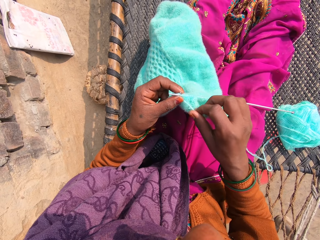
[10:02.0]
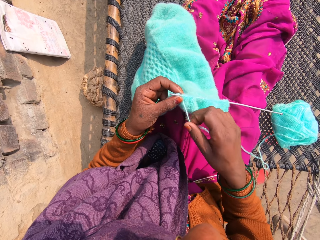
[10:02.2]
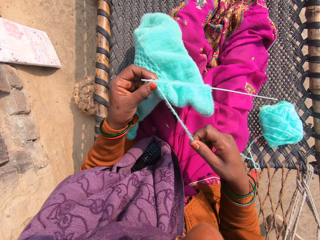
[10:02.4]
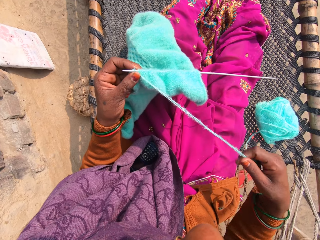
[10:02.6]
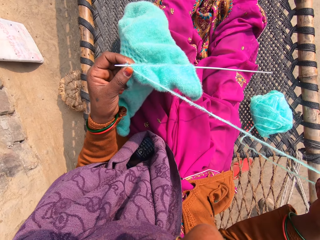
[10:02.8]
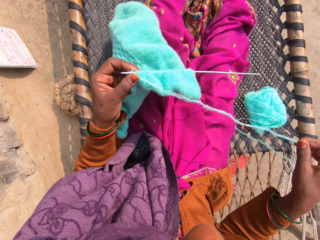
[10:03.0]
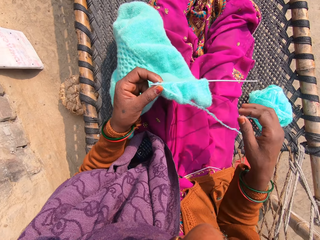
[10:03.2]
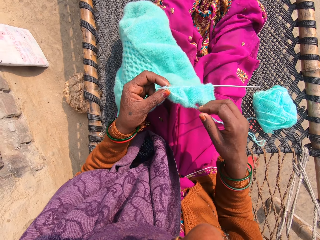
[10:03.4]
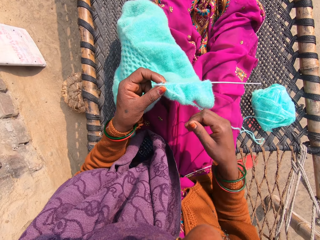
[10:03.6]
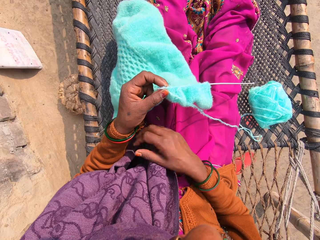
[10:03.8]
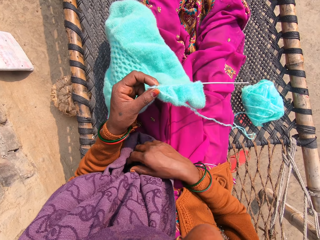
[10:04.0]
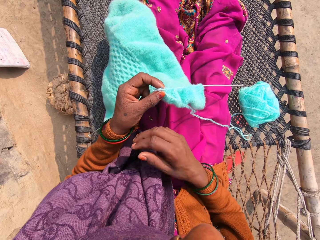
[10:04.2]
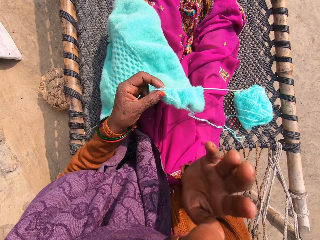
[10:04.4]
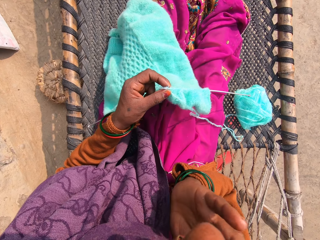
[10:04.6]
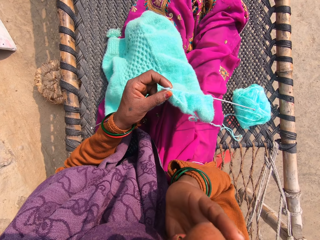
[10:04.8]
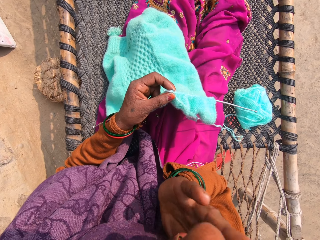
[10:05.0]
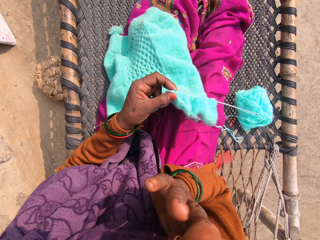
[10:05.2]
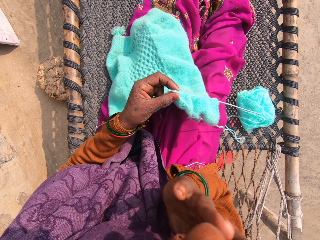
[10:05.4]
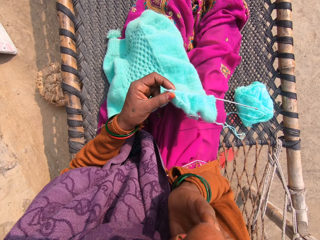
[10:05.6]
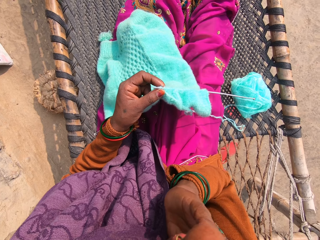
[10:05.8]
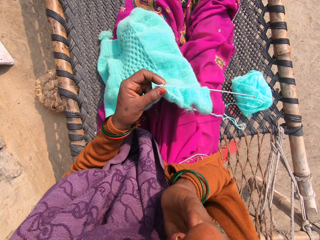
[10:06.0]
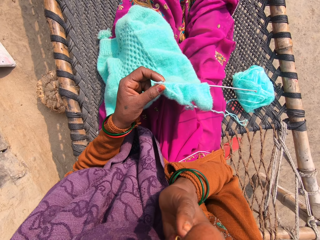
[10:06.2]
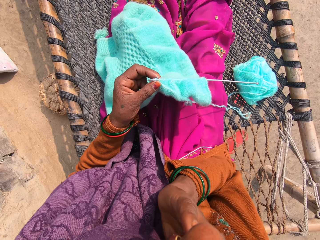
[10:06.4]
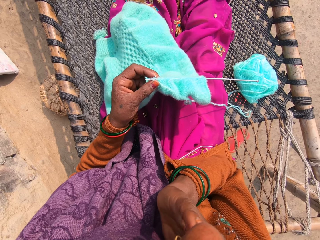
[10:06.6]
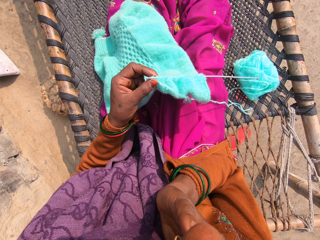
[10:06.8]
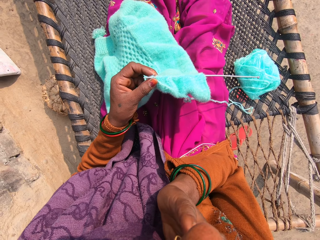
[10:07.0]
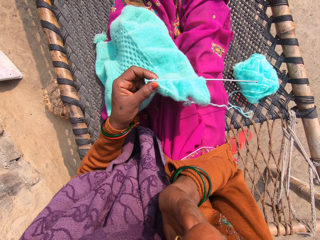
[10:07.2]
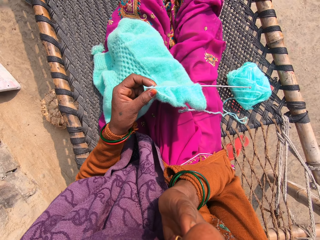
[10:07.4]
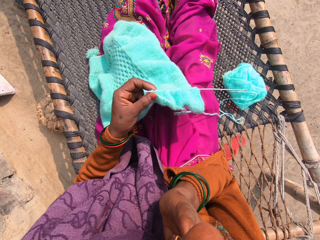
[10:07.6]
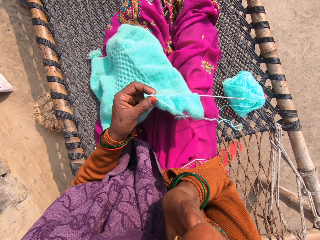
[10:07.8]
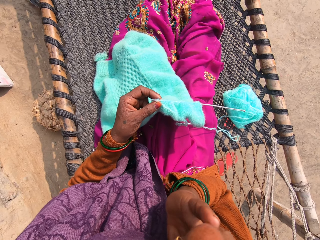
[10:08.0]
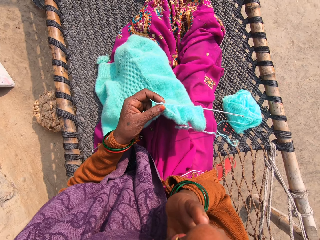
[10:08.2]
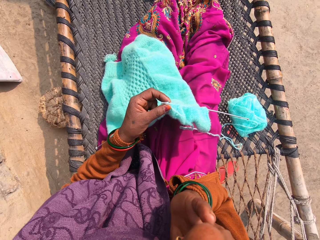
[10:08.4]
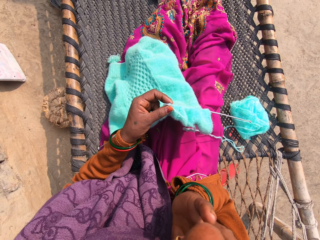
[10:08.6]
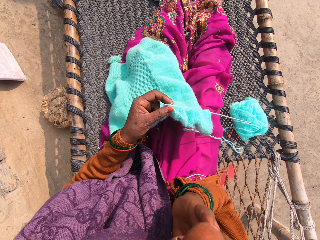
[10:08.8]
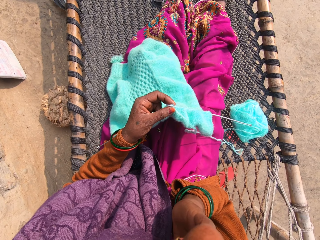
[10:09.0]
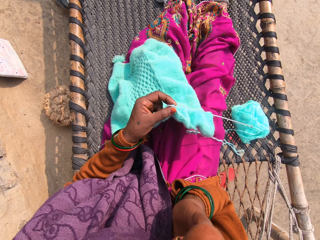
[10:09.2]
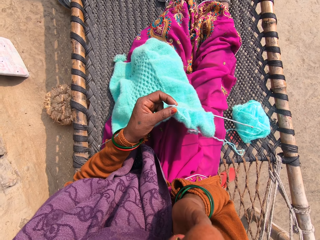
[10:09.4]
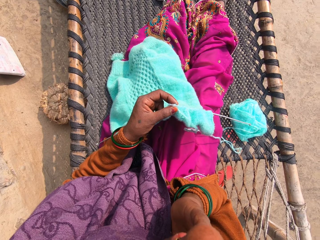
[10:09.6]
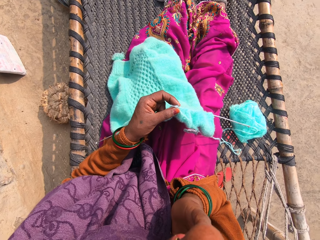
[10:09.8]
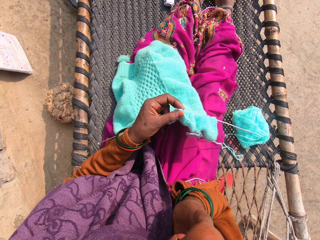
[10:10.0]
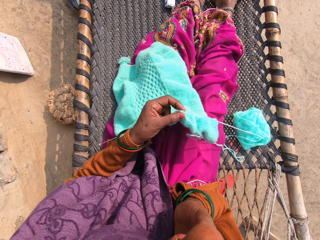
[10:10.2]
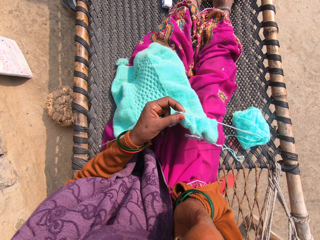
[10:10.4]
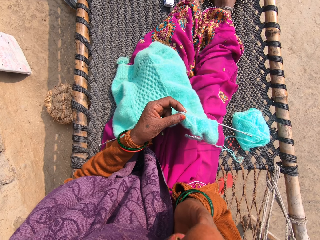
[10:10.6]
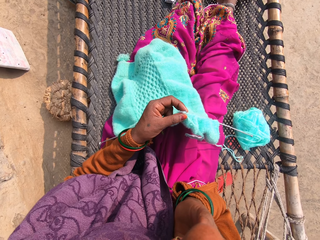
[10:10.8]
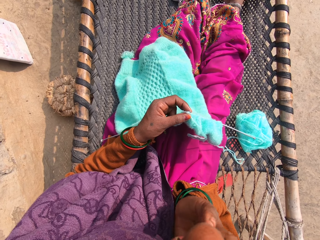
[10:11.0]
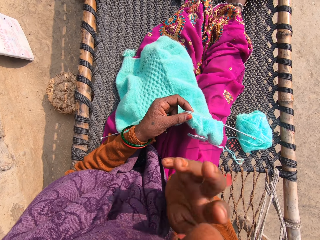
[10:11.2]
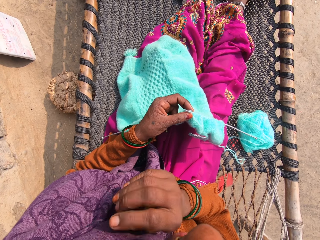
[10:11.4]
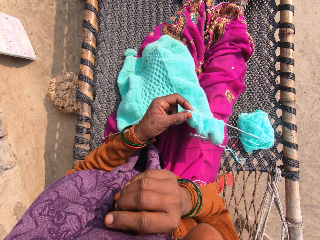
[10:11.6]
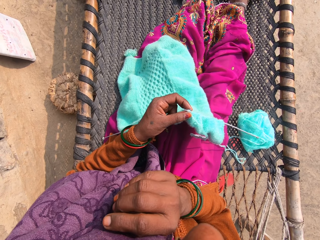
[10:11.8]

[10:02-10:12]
The camera wearer draws the yarn with her right hand. She talks with a man in the background. She touches the phone in her cloth with her right hand. She lifts up her right hand.

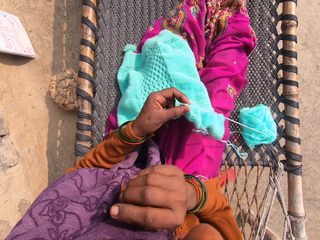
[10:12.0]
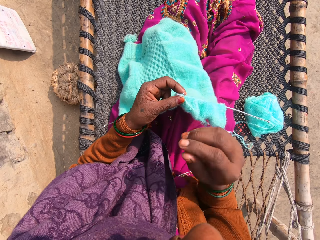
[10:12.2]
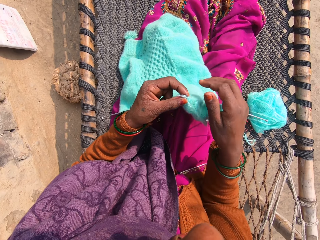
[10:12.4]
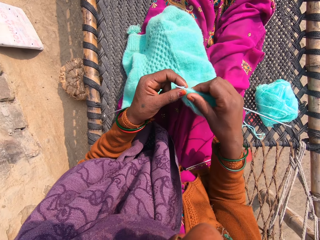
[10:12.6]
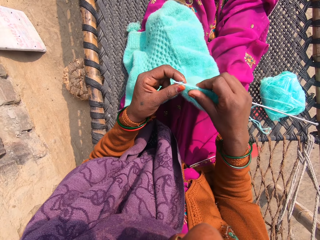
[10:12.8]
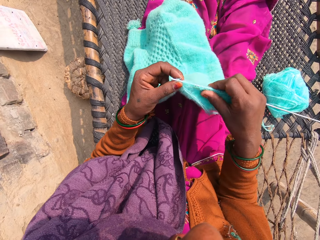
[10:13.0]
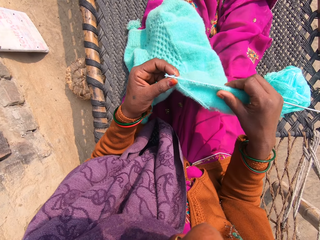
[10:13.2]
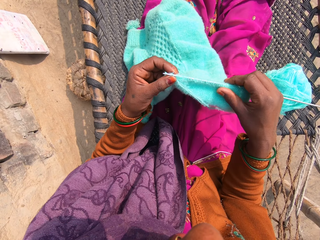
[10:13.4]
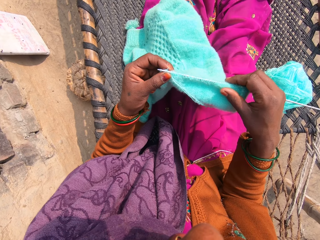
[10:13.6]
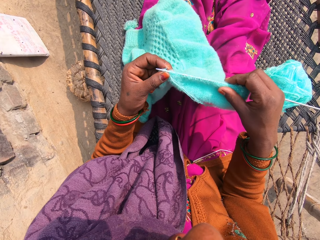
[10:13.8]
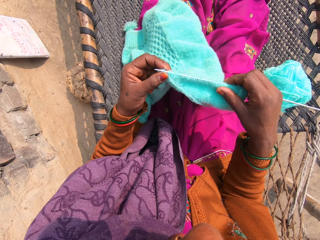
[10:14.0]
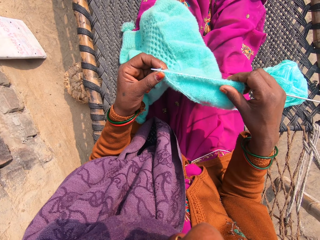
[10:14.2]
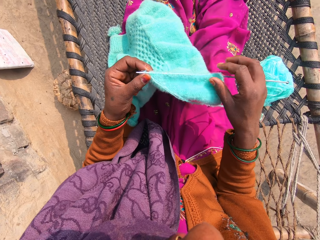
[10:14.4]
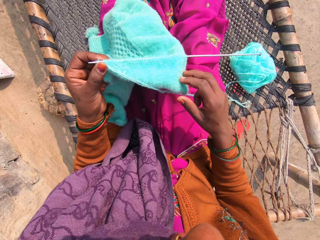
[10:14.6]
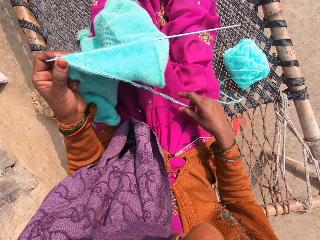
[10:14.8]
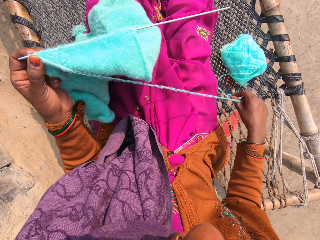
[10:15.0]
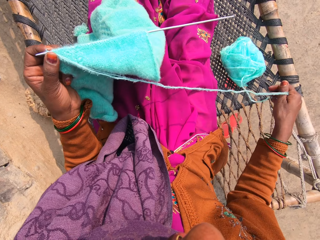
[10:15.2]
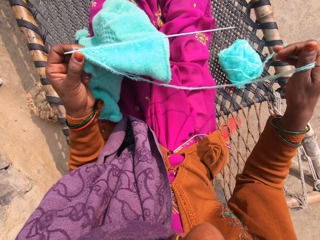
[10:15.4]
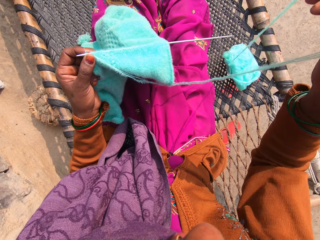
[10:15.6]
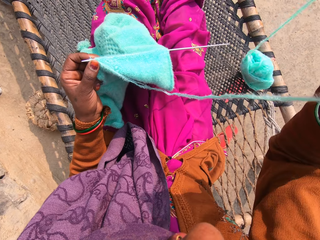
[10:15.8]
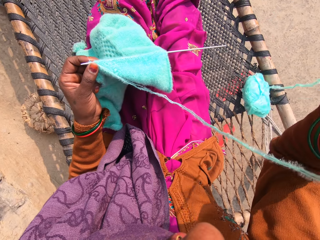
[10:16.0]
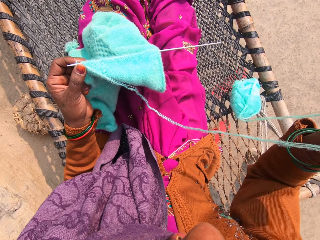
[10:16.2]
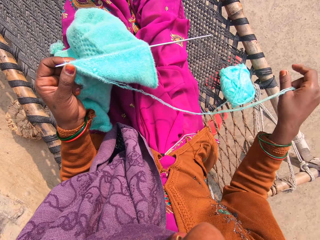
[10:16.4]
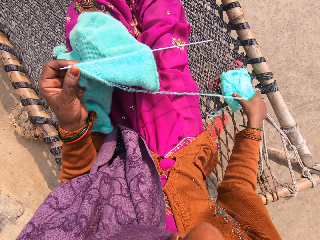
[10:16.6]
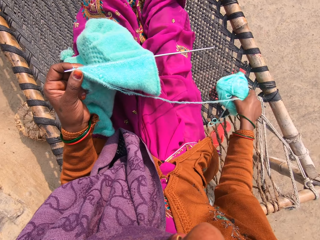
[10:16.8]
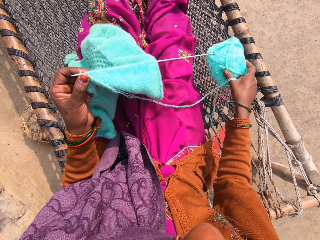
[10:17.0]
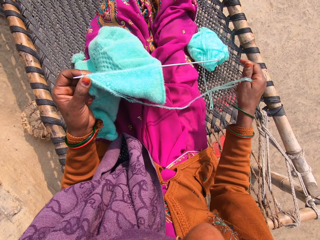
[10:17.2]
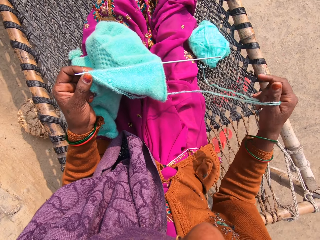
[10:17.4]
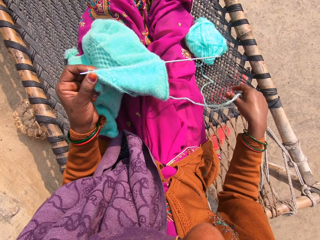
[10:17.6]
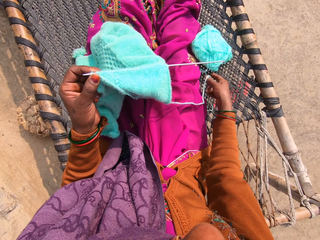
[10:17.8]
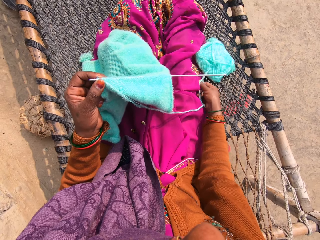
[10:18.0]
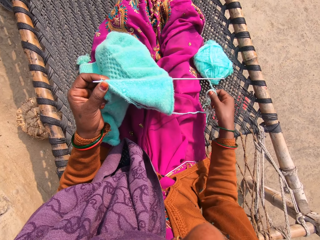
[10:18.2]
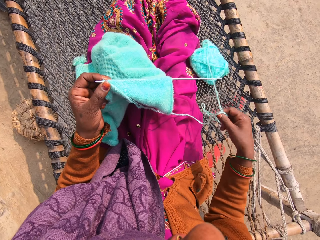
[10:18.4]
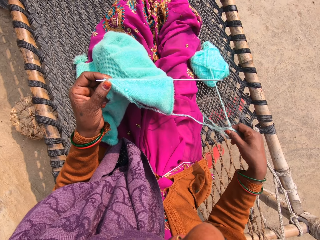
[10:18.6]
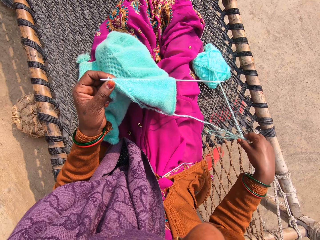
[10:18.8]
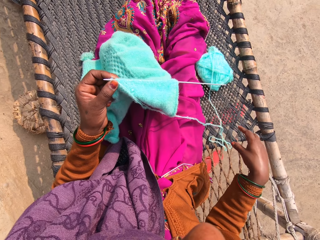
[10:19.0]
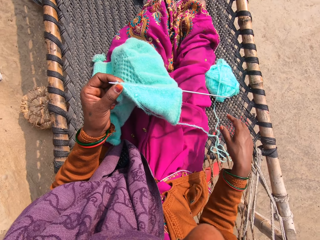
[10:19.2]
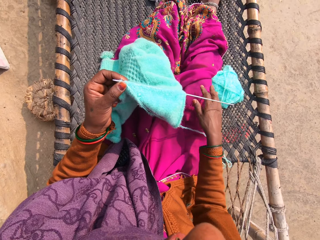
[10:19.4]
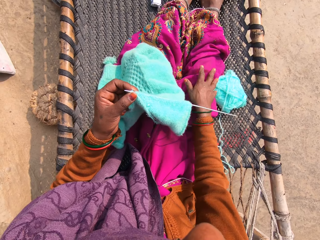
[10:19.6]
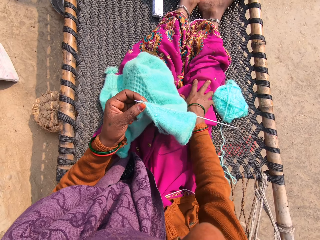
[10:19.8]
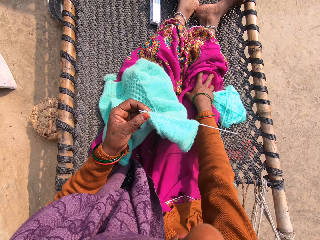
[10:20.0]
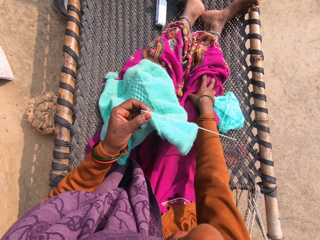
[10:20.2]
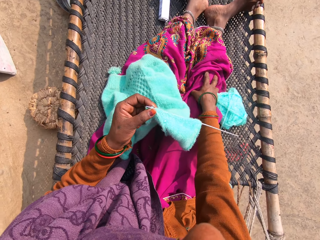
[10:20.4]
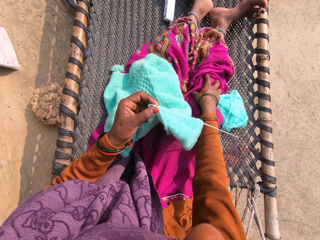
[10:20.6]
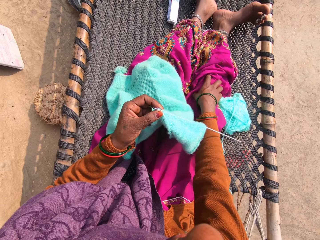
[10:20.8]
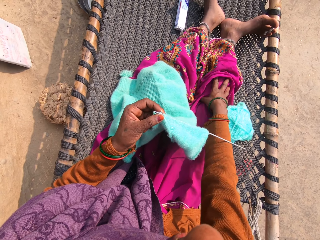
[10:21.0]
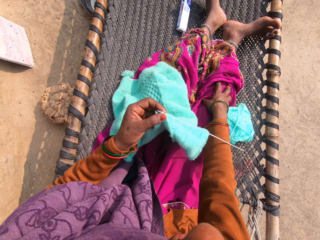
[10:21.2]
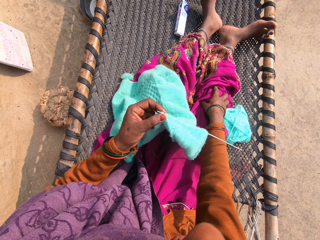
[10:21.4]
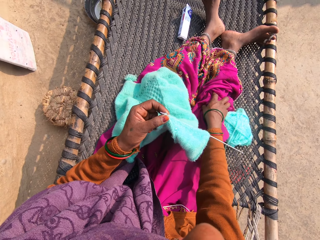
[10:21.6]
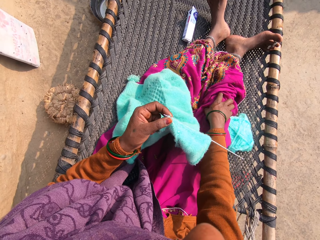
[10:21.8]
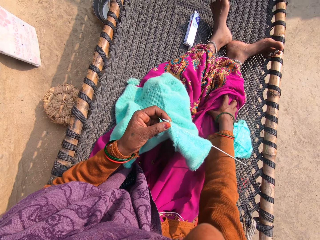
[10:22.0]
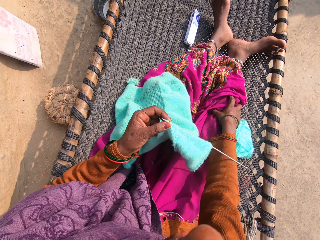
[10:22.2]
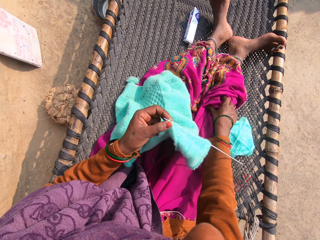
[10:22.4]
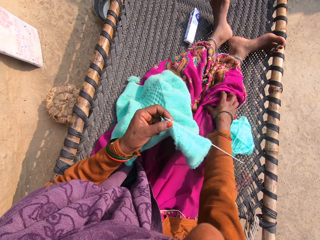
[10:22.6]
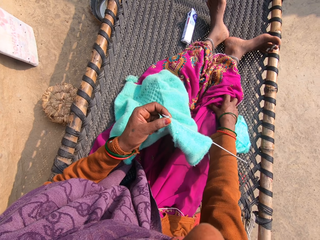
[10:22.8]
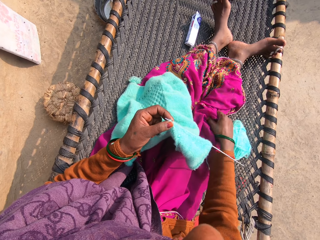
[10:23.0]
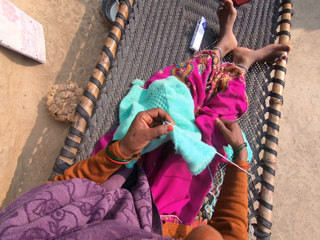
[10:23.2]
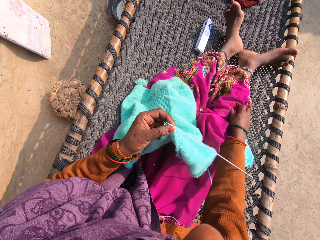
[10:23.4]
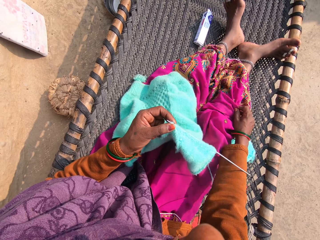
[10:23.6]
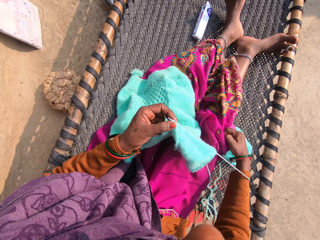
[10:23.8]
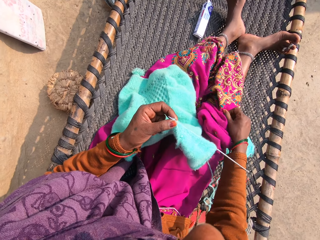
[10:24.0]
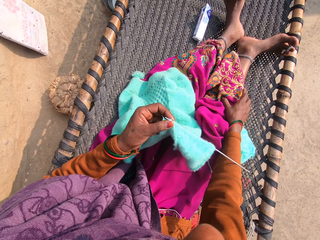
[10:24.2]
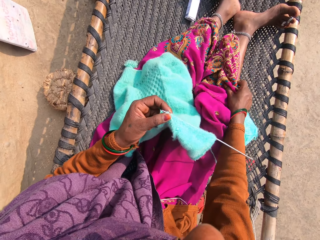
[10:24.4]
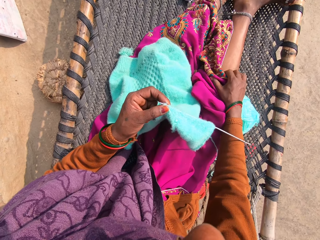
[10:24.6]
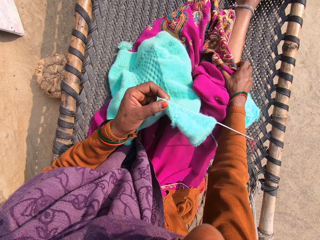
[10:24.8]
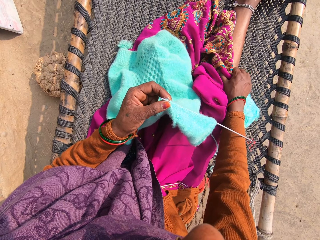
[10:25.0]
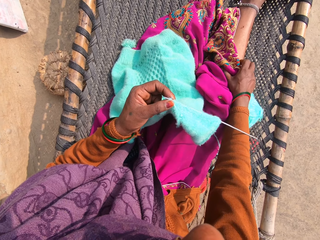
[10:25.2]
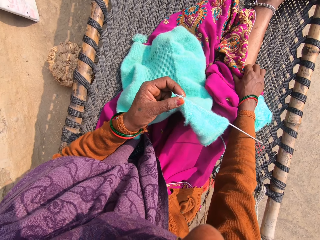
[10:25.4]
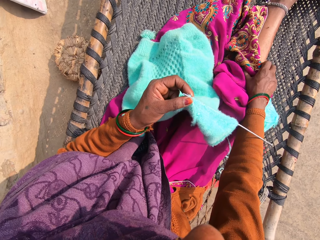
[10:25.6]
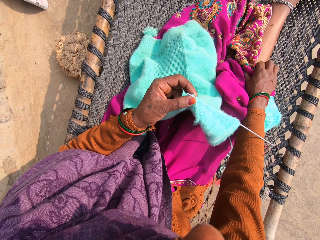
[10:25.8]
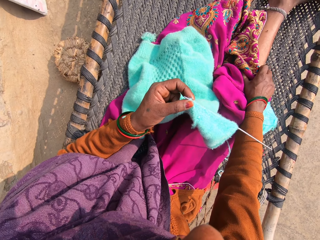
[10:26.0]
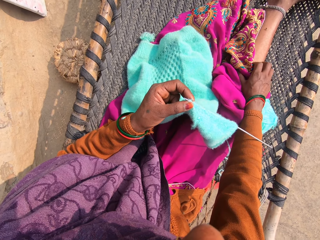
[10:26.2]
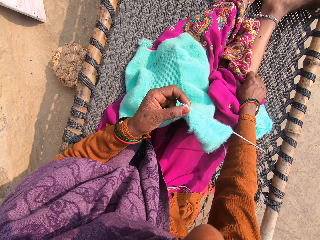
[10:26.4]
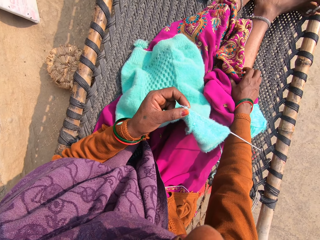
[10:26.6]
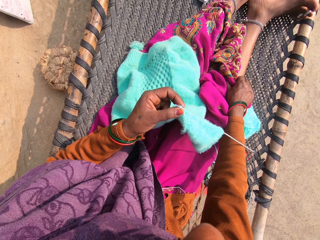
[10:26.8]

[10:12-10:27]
The camera wearer touches the piece of cloth with her right hand and moves the fabric. She draws the yarn with her right hand. She moves the yarn roll on the hammock with her right hand. She draws the yarn with her right hand. She talks with a man in the background. She scratches her right leg with her right hand. She talks with the man in the background. She scratches the leg.
